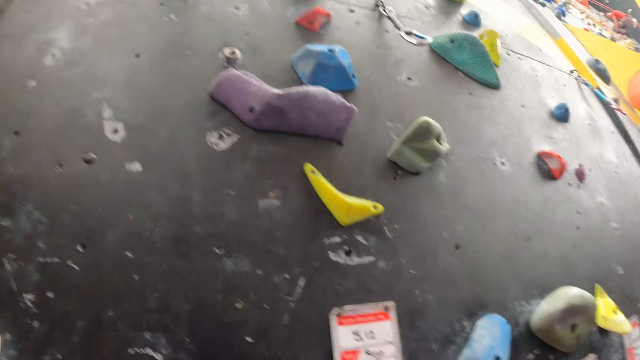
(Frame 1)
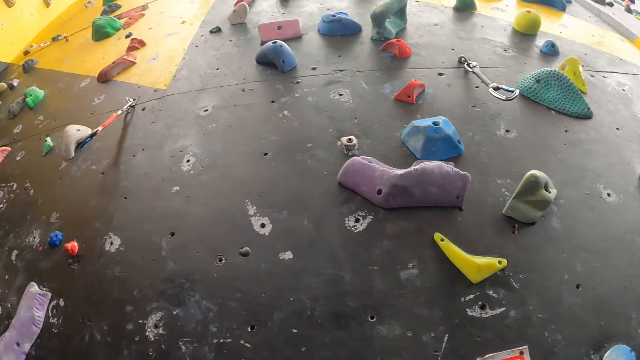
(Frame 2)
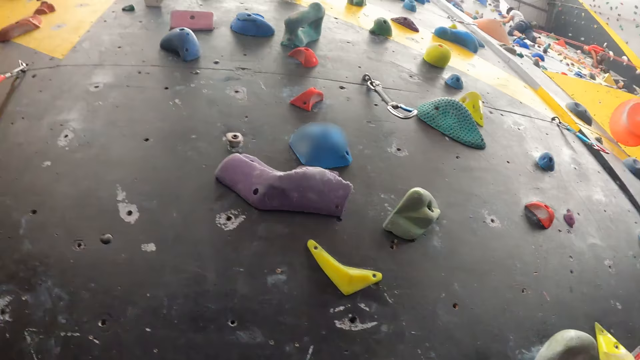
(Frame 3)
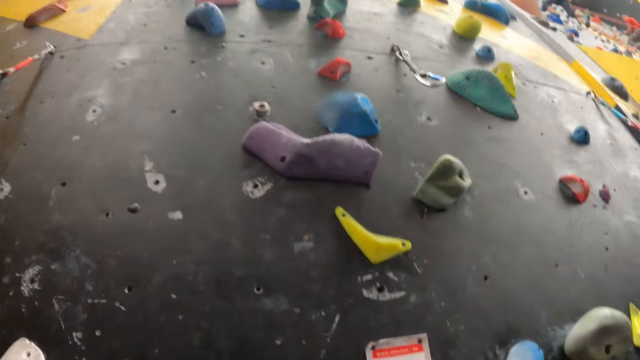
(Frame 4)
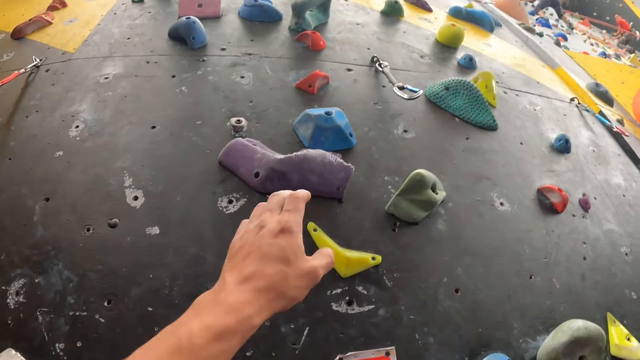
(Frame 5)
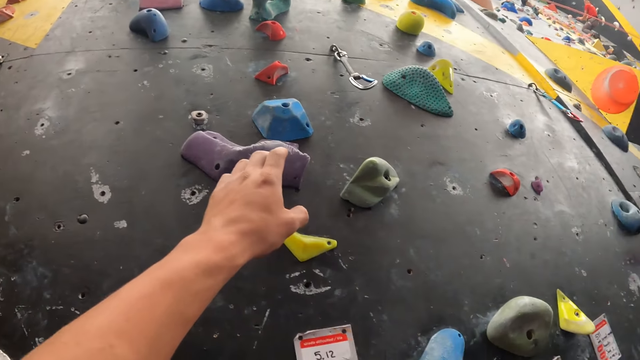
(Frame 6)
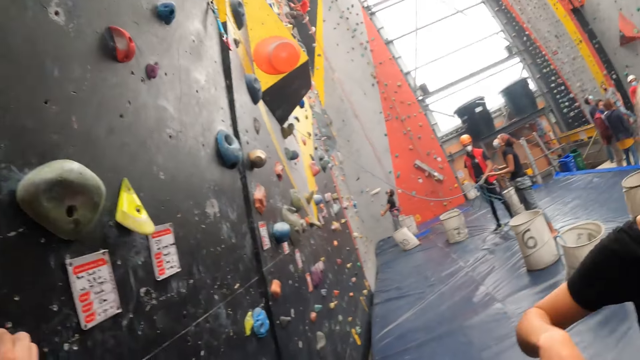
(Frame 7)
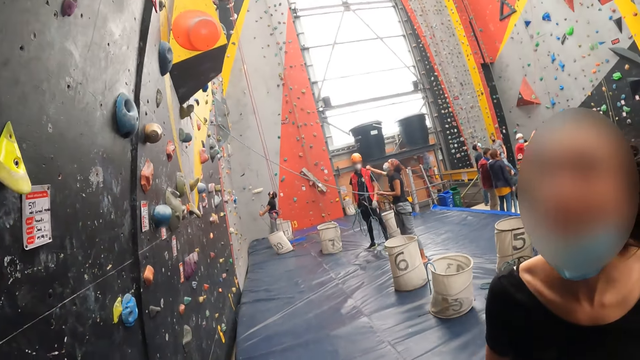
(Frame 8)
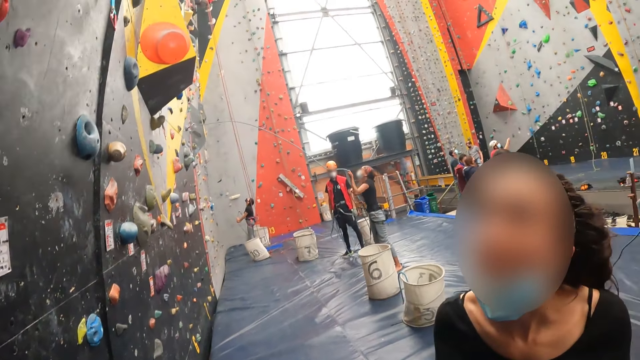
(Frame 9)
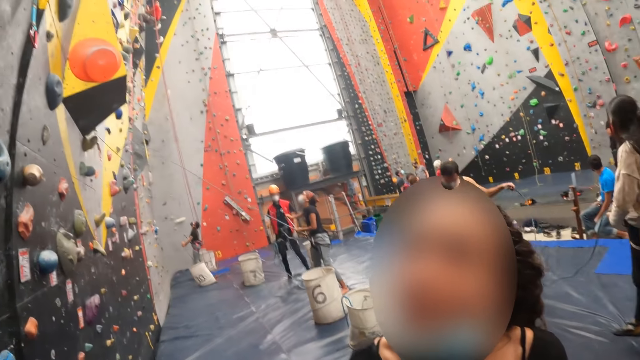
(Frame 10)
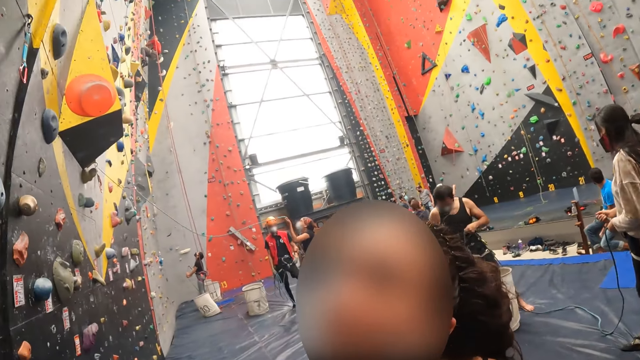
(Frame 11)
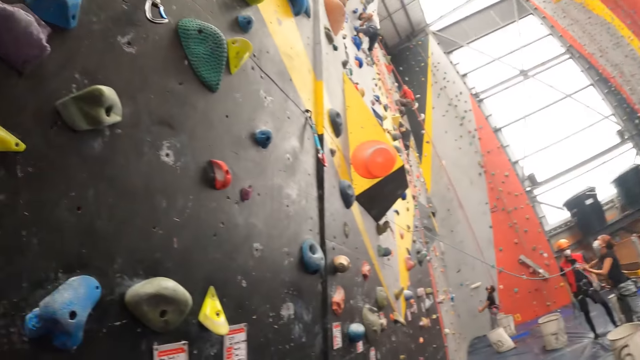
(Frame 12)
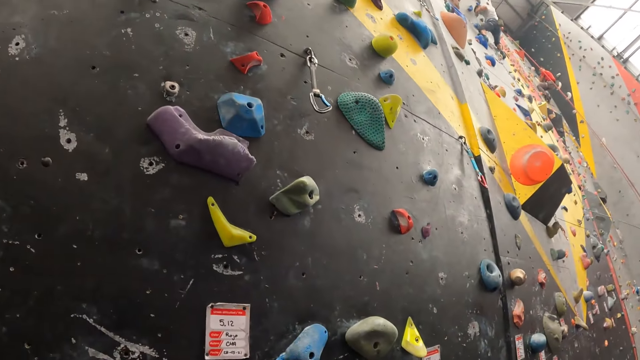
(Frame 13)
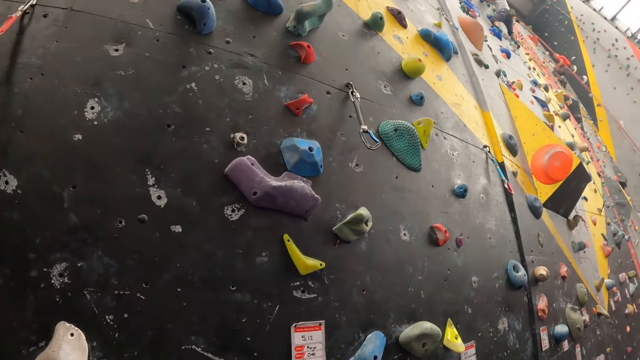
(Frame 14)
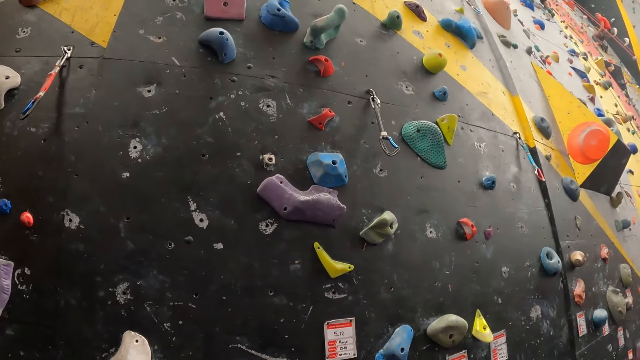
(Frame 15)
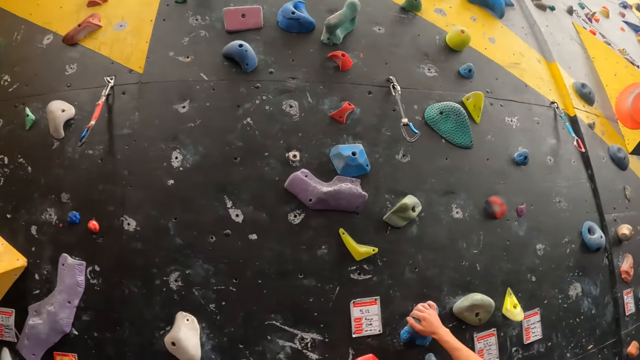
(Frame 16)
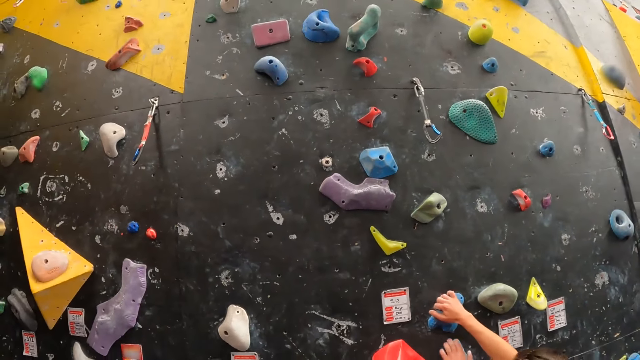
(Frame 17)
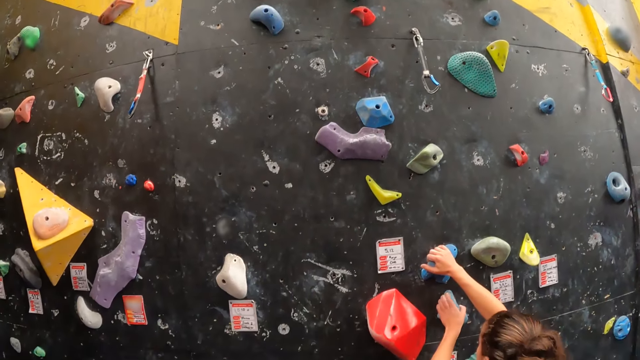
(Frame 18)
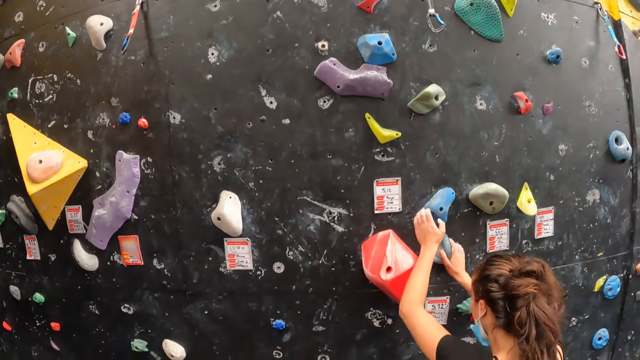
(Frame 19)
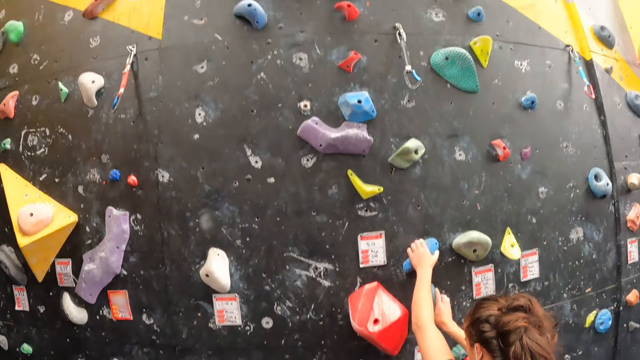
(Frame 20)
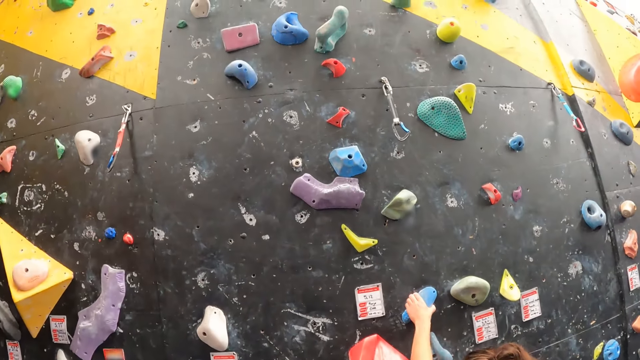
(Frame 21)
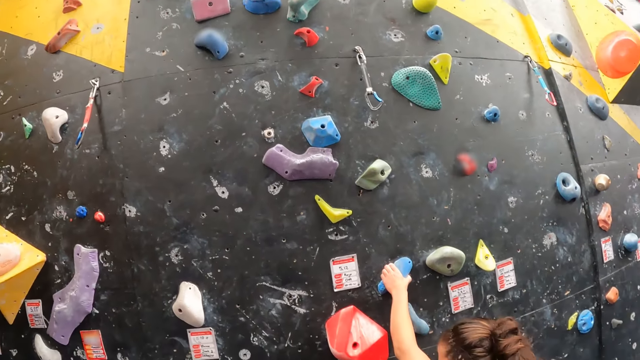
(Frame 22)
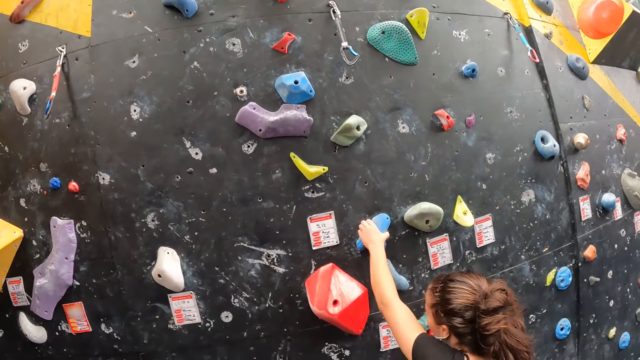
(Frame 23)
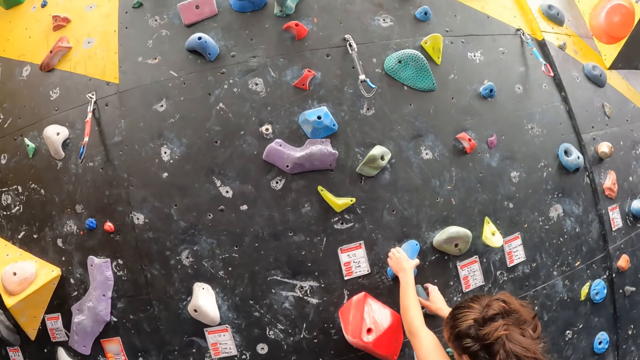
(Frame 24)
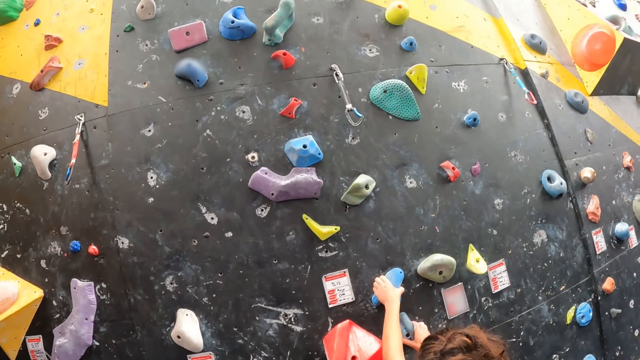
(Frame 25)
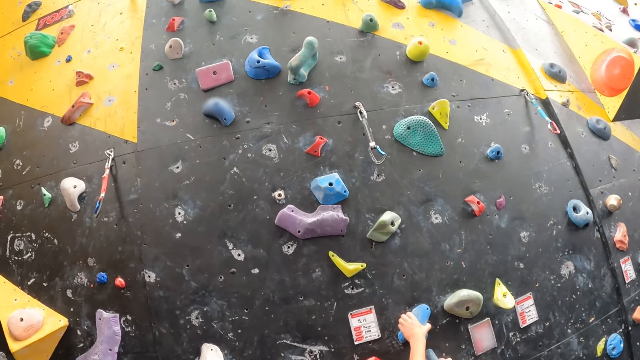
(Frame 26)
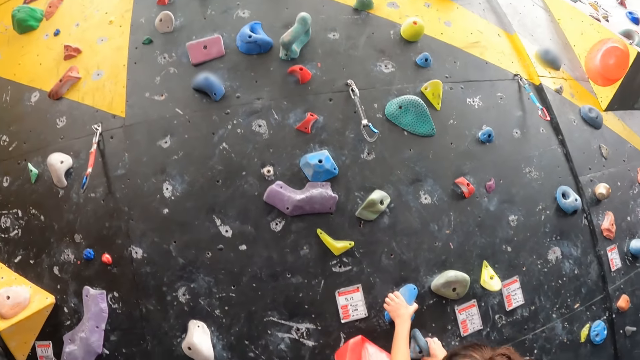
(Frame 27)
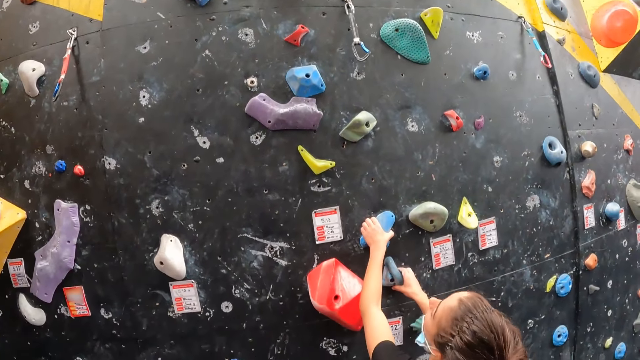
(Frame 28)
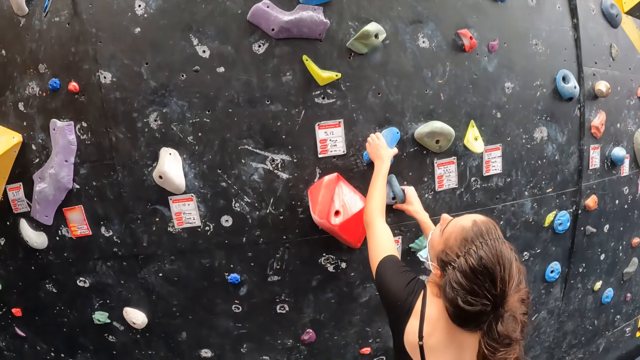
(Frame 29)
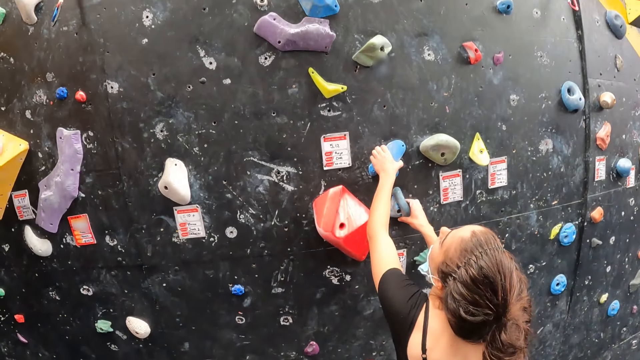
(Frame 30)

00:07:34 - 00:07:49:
The camera wearer holds a climbing hold. They look around. They raise their hand. They touch the rock. A woman looks up. The camera wearer looks around. The woman touches a climbing hold. The woman climbs the wall. The woman touches the climbing hold repeatedly.

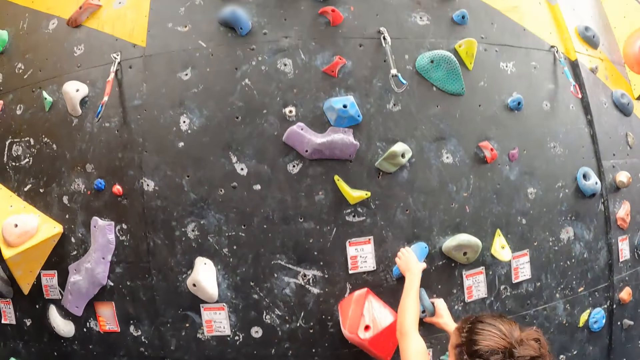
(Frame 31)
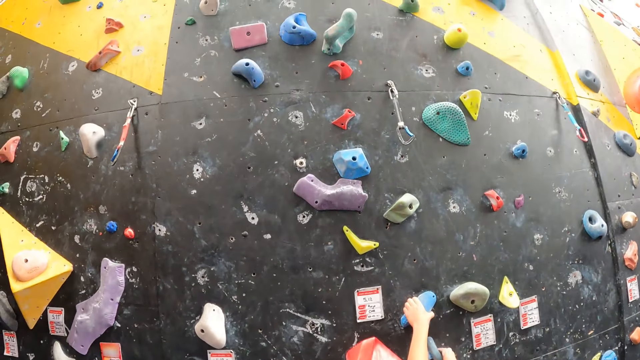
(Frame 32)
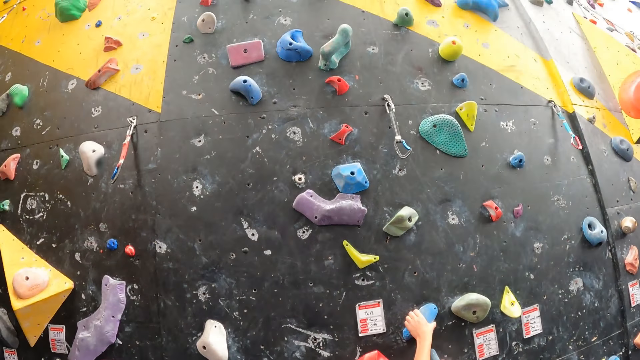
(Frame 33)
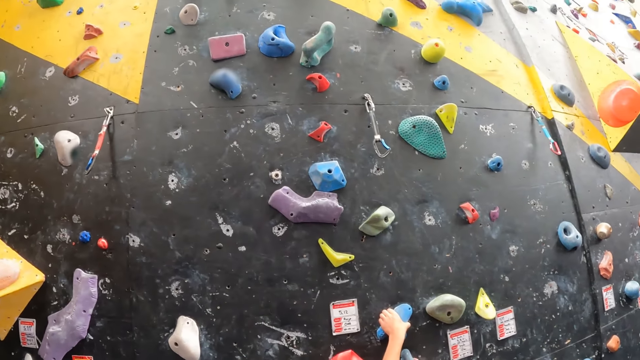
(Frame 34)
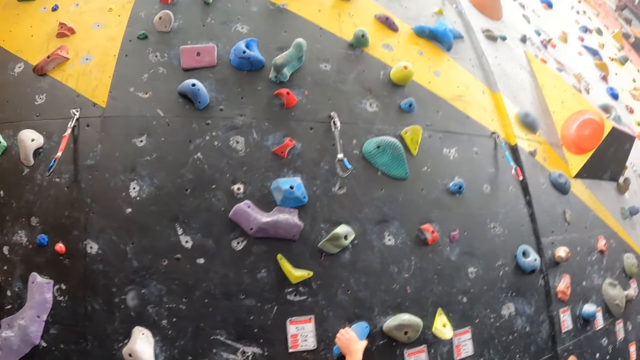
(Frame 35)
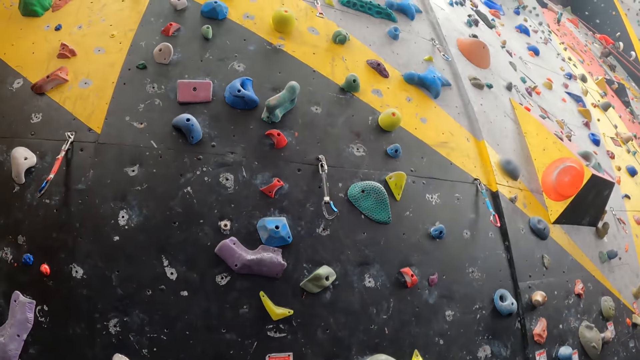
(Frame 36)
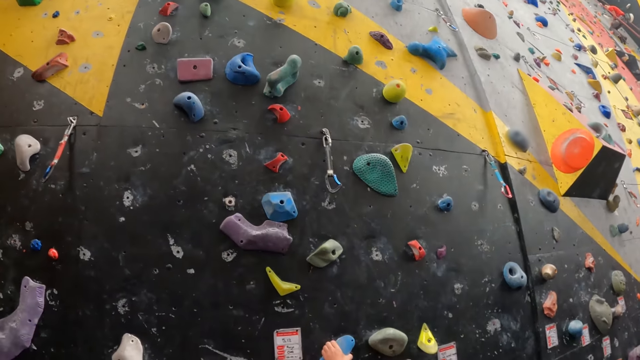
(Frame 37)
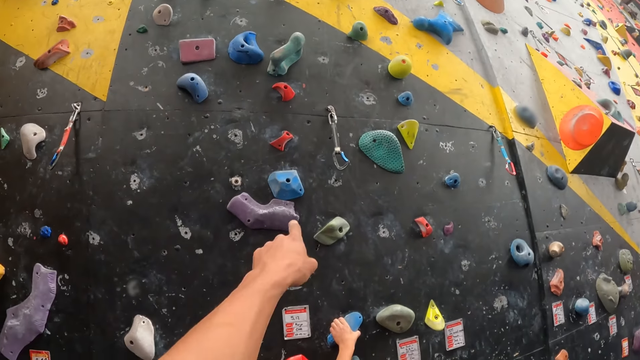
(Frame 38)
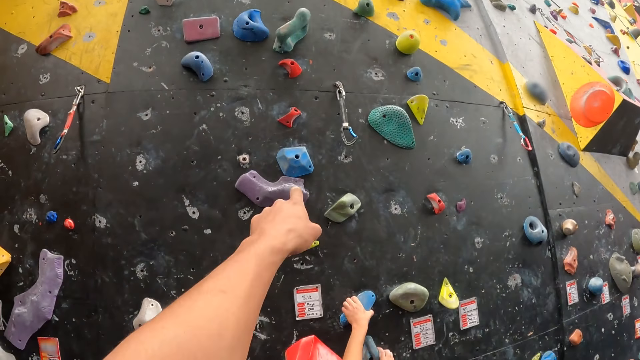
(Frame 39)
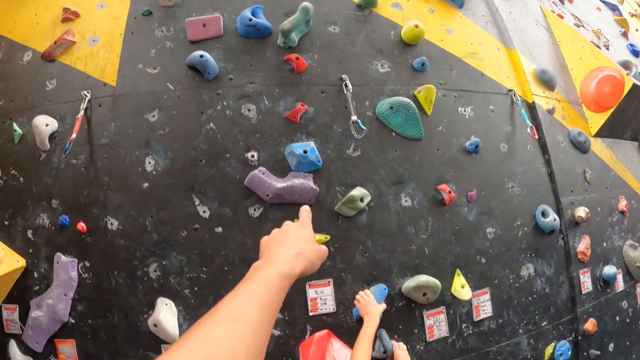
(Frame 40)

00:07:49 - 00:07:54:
The camera wearer points at the wall. They sign.
